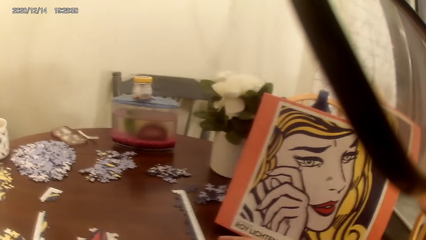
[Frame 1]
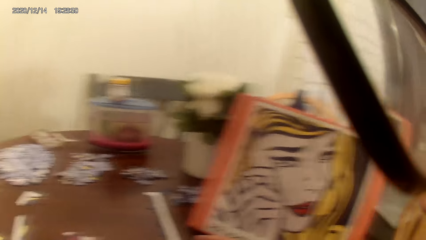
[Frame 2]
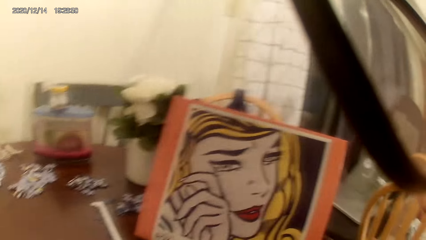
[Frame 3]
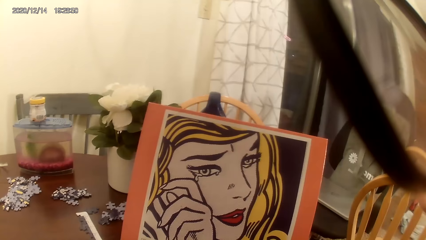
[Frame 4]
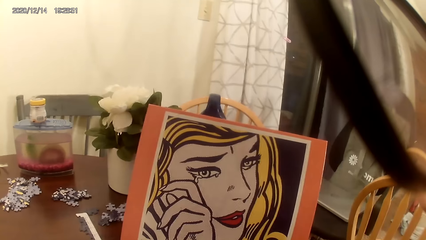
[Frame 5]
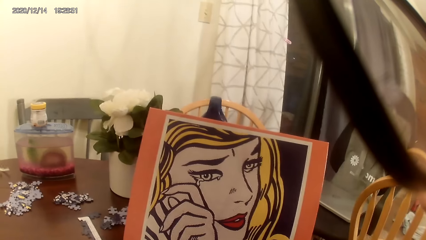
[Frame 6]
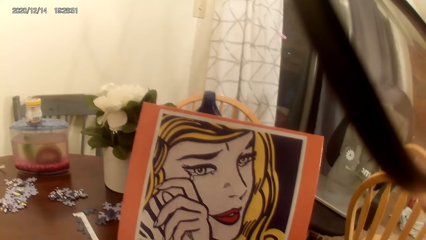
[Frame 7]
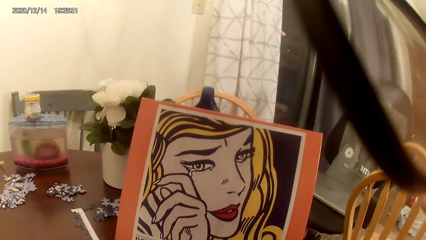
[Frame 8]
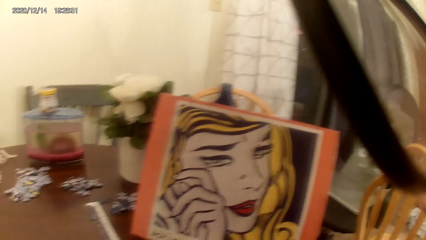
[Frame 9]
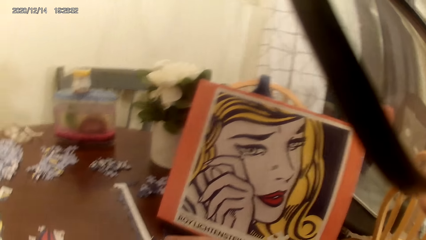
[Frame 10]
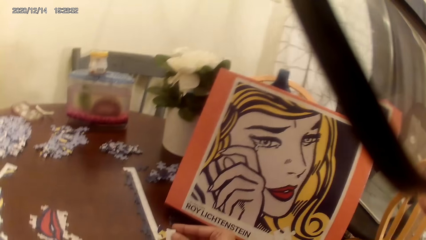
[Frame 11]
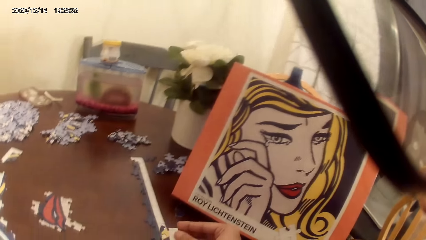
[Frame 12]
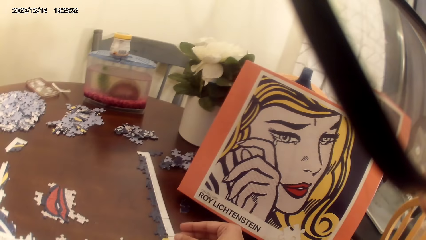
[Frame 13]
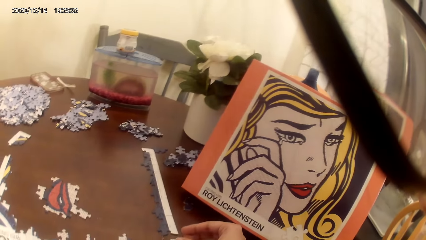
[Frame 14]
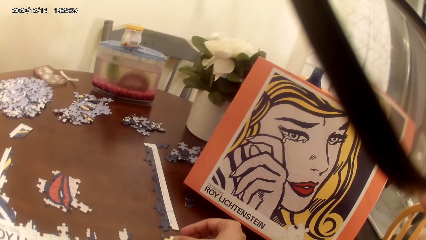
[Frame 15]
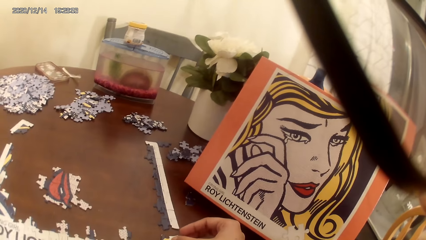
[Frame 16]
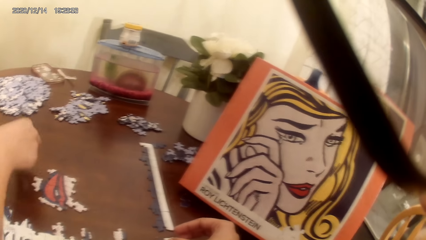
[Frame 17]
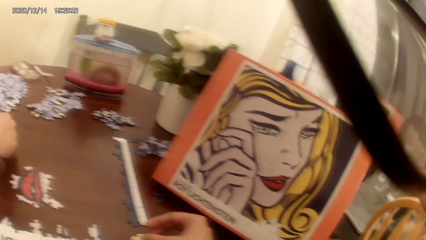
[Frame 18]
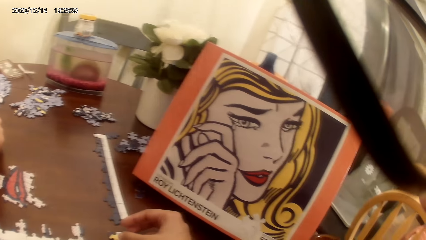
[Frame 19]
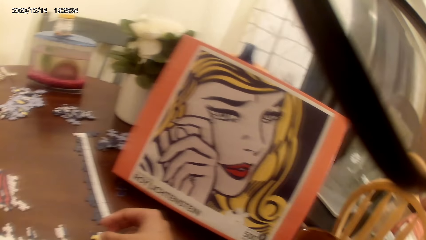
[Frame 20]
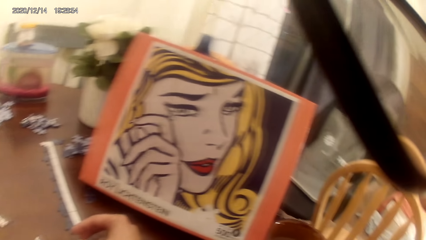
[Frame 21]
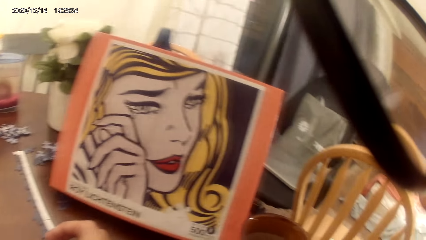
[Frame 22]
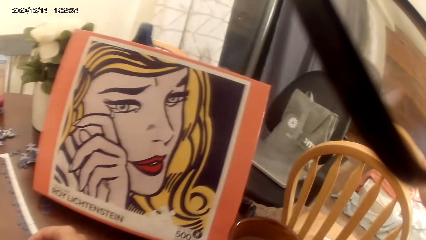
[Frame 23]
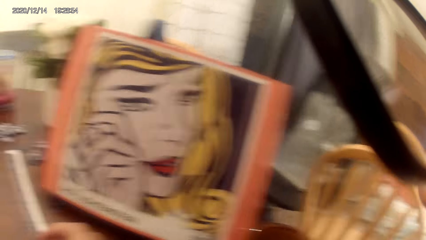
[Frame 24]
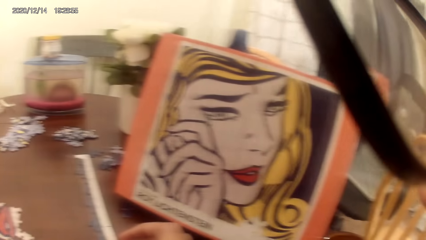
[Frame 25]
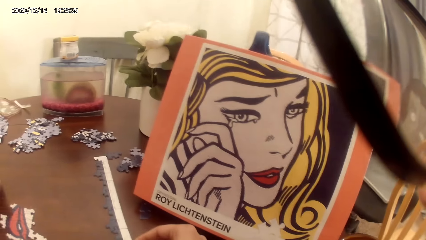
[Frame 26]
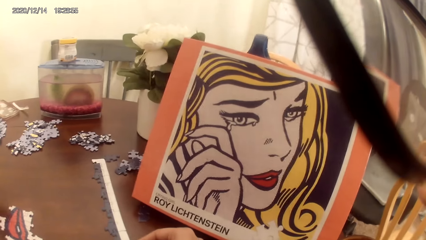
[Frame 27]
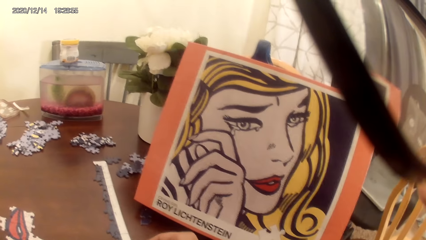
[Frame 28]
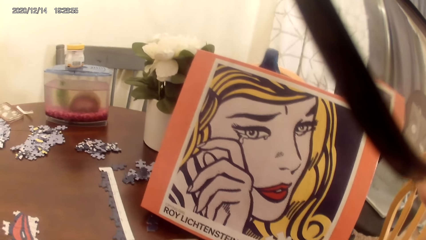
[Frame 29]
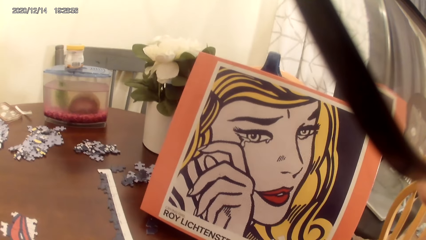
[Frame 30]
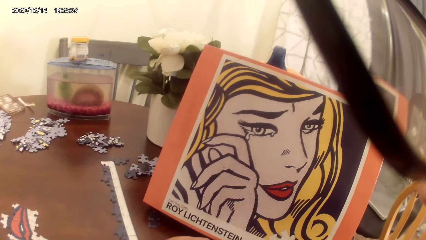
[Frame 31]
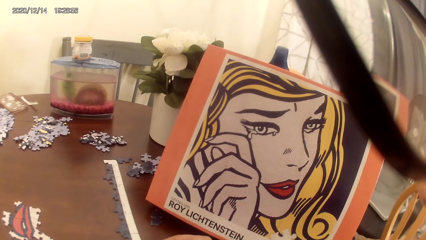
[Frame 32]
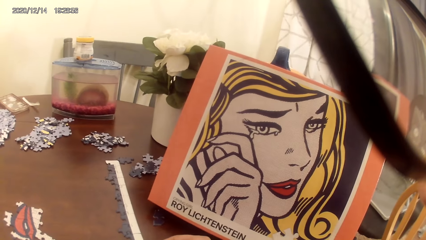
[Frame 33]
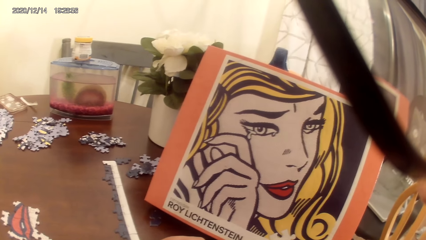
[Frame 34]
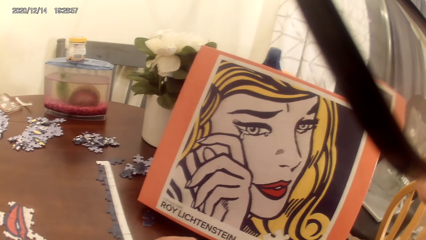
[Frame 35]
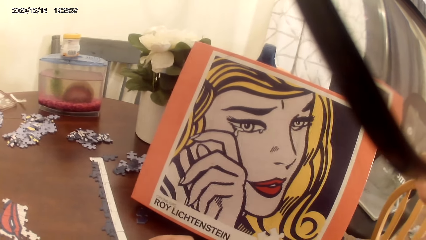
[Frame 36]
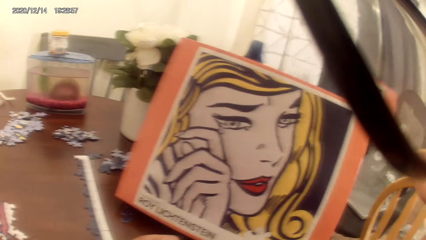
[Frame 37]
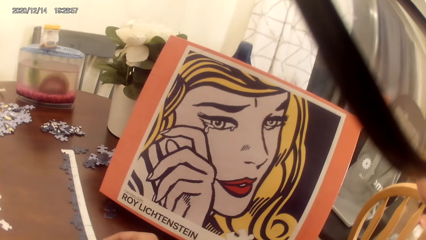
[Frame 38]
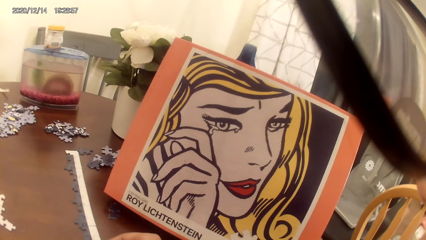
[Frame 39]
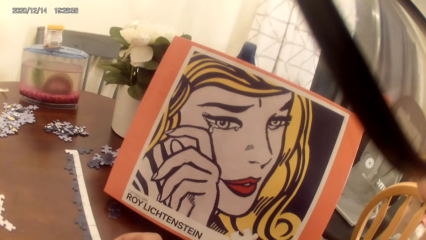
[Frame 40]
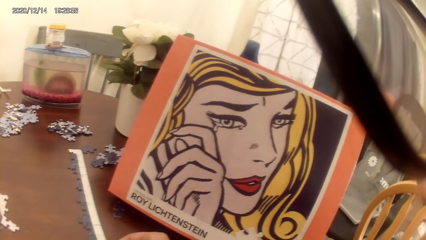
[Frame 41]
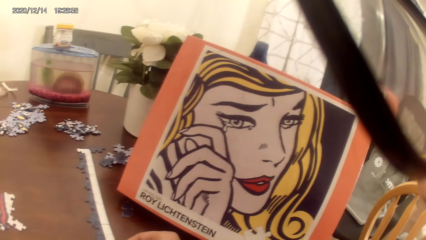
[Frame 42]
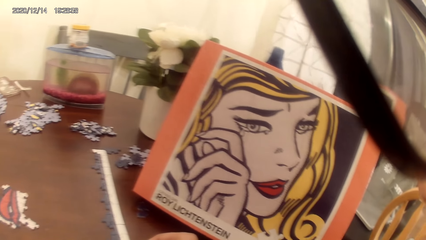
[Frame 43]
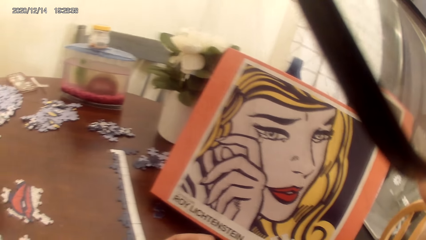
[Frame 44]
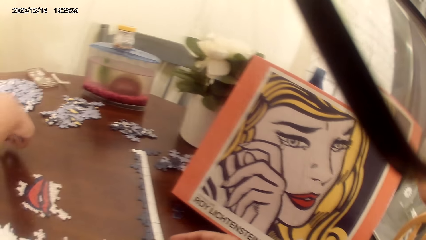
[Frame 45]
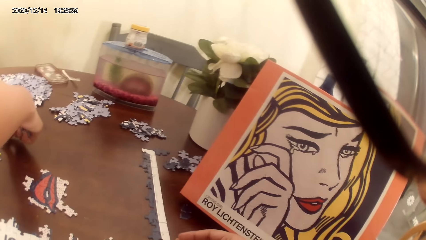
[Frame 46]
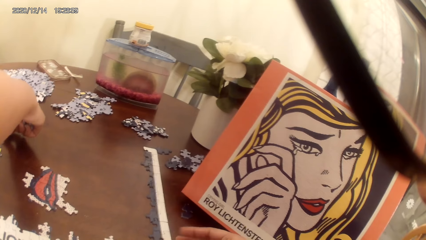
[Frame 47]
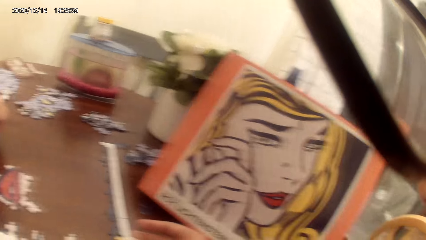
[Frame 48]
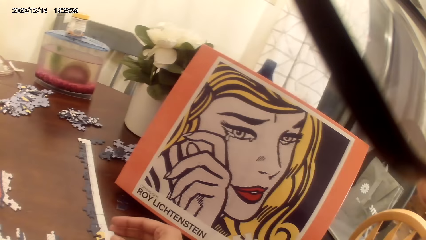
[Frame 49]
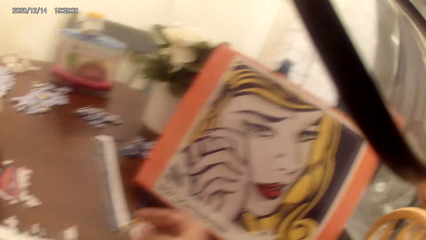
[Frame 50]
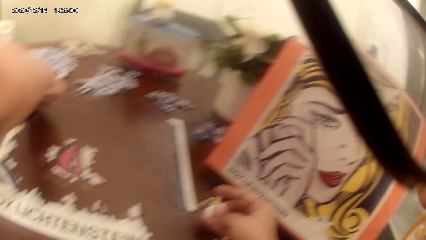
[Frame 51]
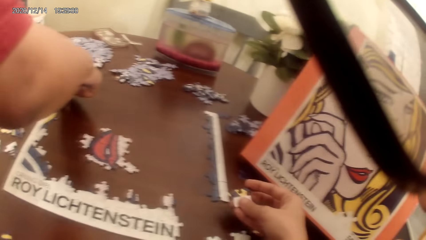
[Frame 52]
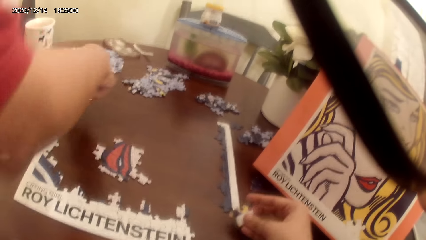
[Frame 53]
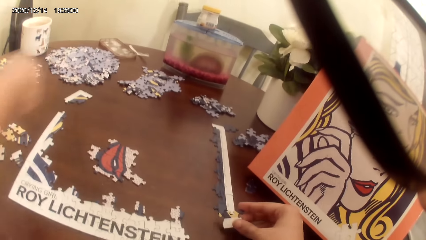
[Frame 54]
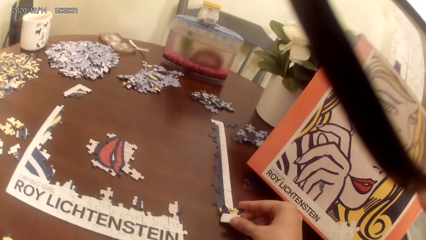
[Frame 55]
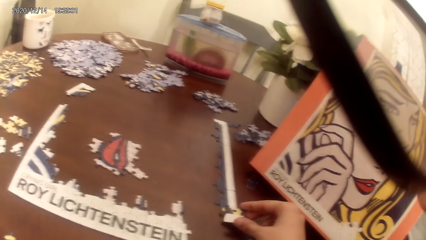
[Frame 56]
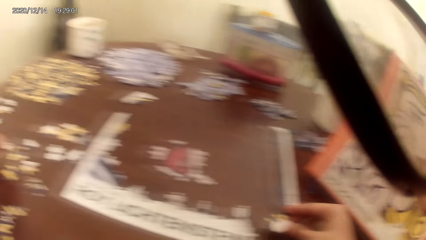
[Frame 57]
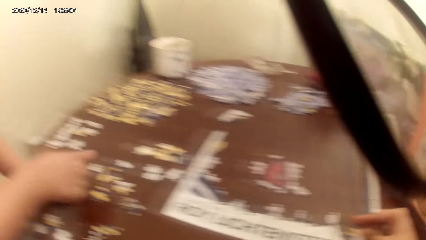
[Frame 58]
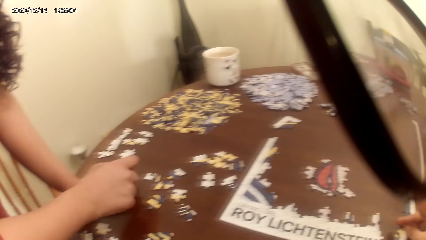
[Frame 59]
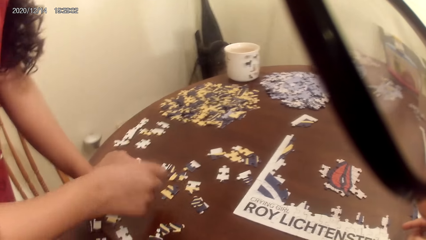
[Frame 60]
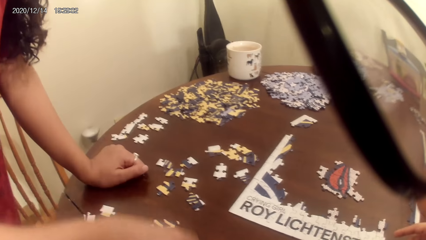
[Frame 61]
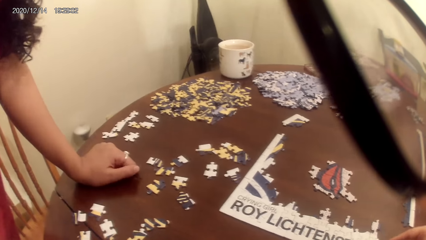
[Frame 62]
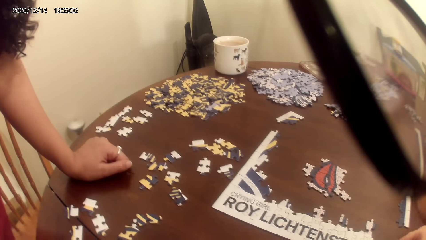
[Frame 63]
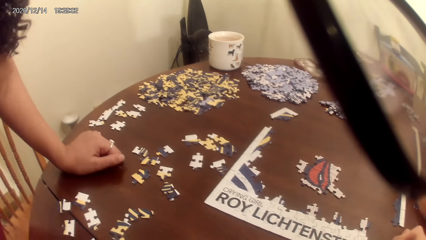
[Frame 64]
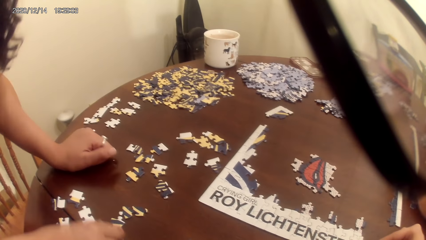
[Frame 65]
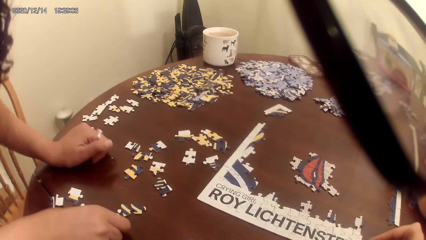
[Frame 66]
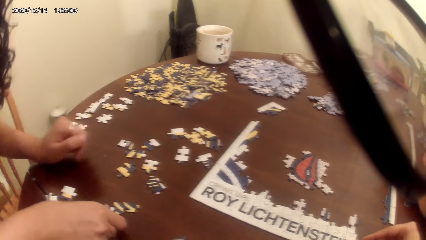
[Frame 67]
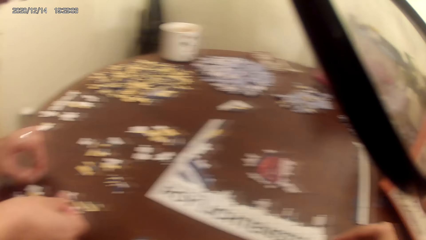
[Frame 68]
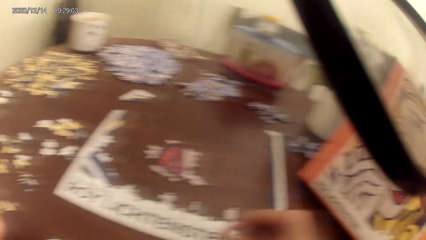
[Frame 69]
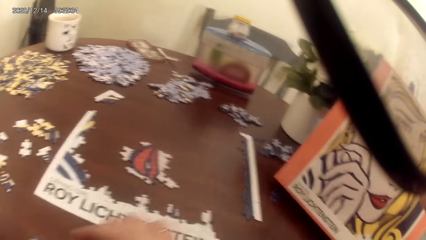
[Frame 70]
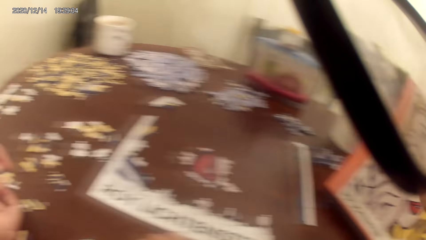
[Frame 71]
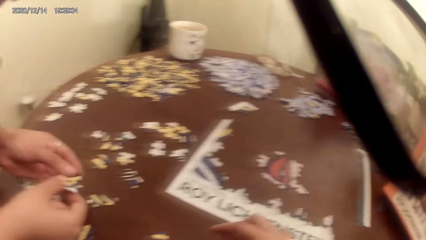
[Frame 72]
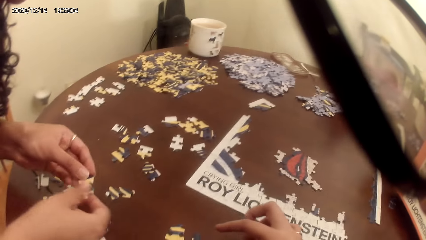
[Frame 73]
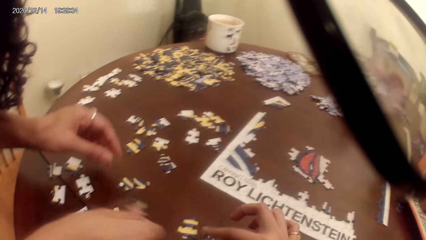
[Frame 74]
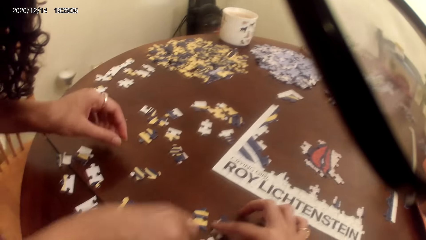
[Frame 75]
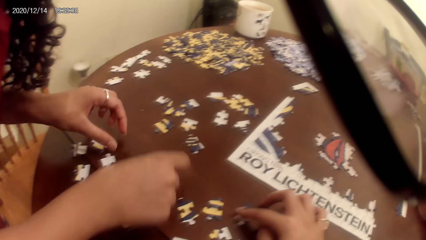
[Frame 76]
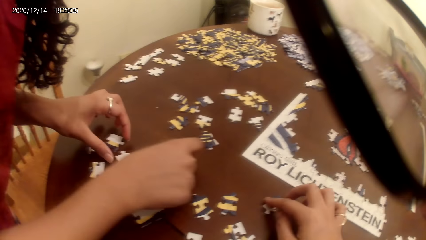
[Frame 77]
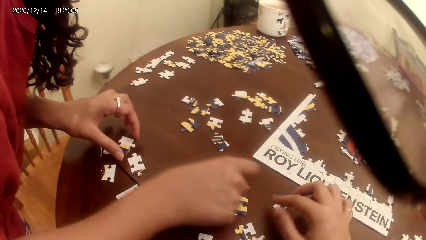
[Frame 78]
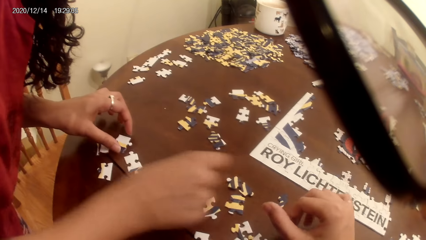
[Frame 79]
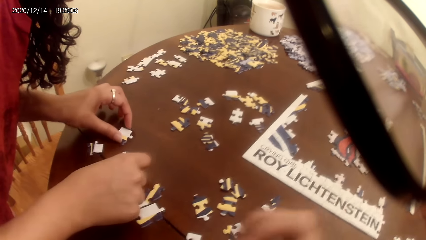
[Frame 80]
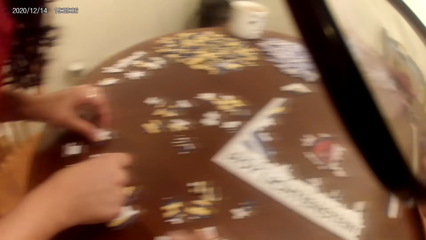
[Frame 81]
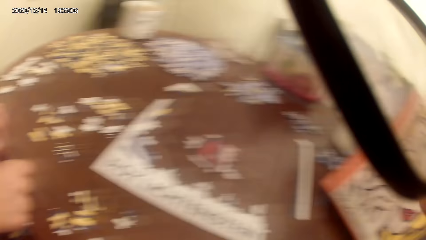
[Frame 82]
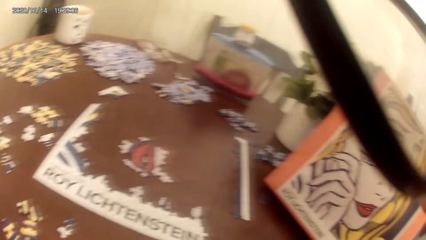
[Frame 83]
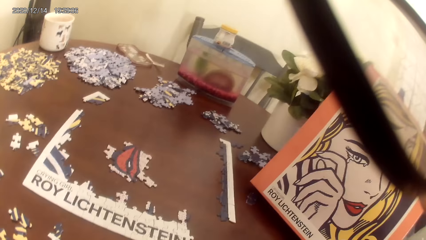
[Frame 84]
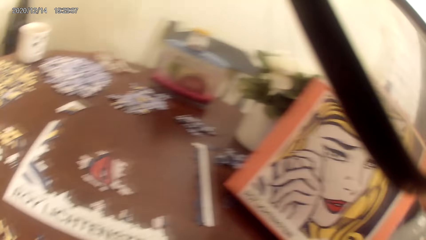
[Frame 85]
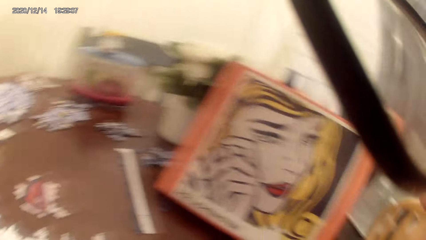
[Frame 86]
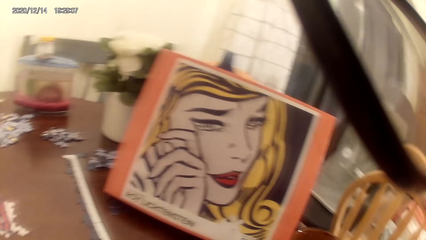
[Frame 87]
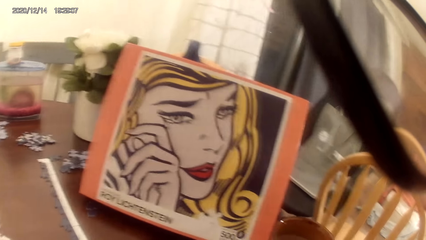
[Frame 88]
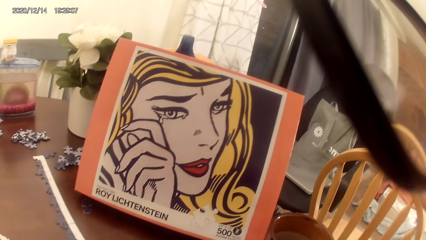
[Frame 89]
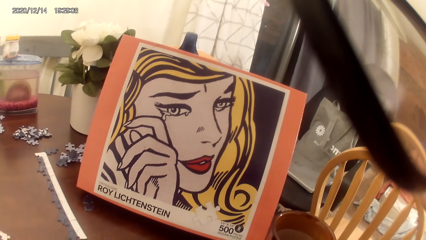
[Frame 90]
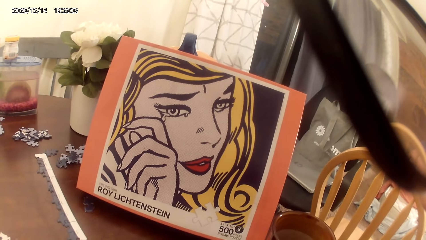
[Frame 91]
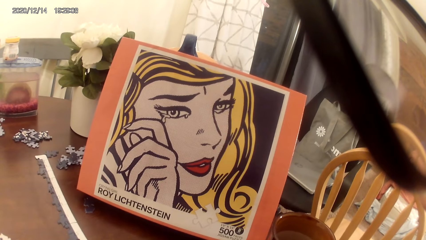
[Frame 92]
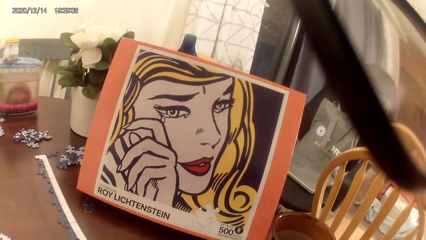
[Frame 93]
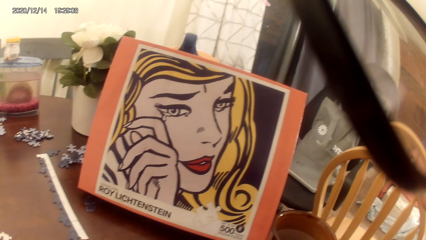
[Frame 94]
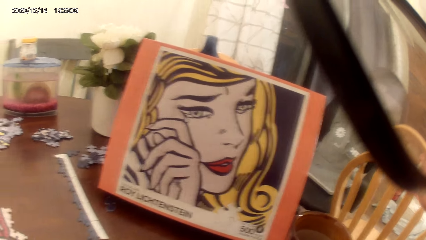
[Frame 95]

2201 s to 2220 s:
The camera wearer stares at the portrait. They play the puzzle game or jigsaw puzzle with a woman on the table. They dialog with the woman. They play the jigsaw puzzle on the table.
